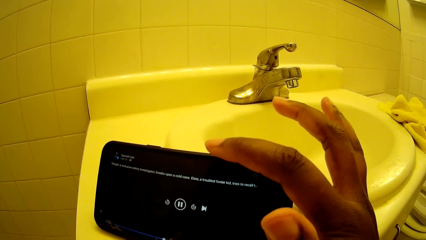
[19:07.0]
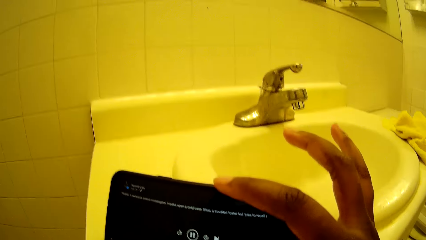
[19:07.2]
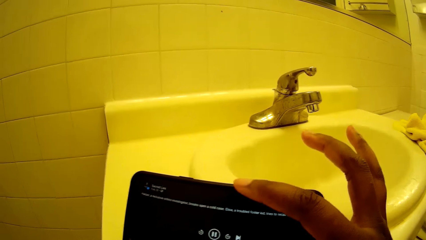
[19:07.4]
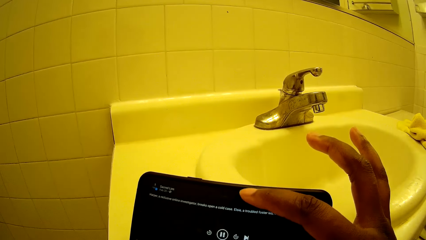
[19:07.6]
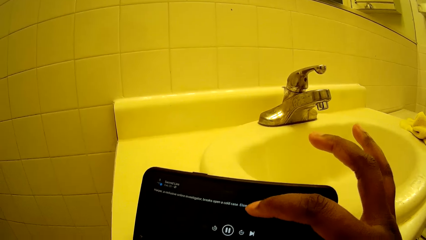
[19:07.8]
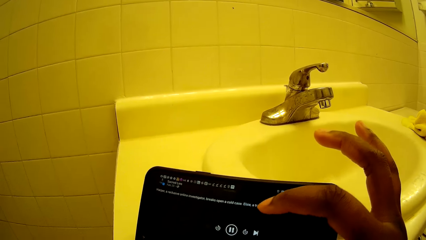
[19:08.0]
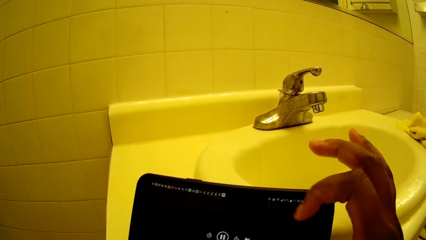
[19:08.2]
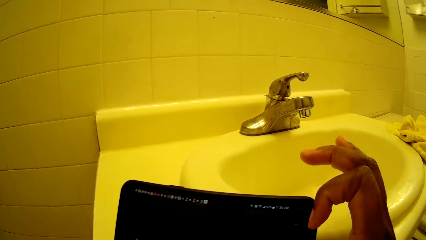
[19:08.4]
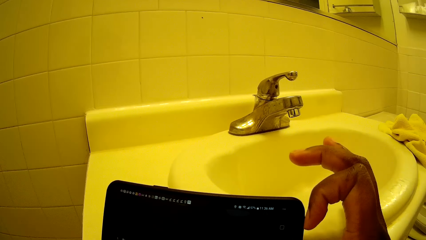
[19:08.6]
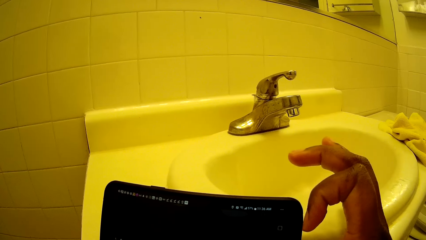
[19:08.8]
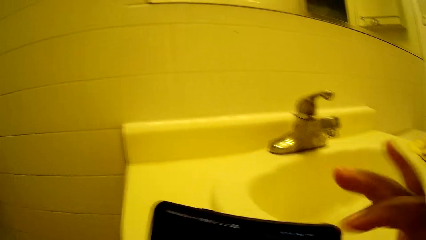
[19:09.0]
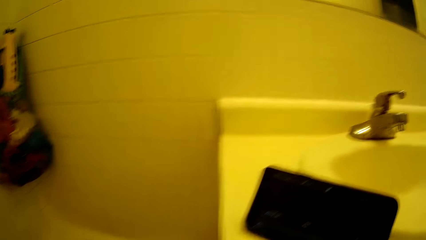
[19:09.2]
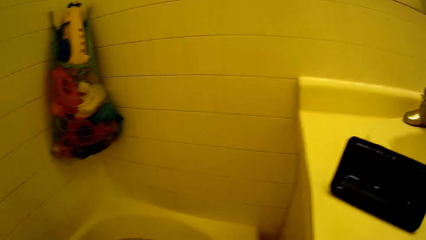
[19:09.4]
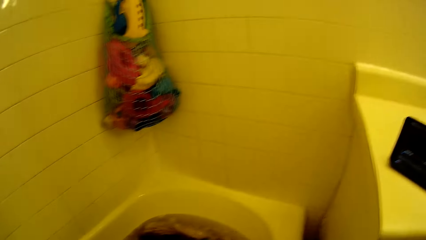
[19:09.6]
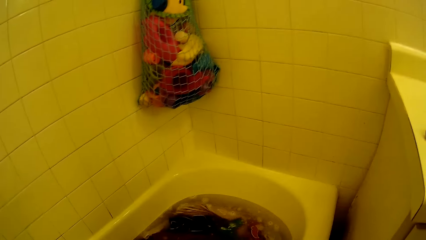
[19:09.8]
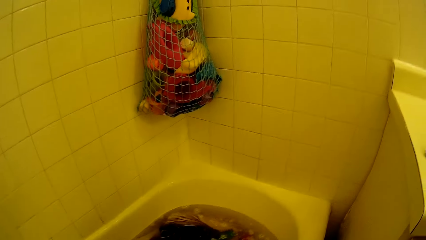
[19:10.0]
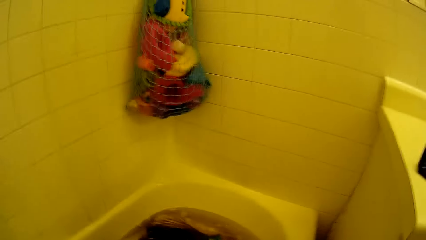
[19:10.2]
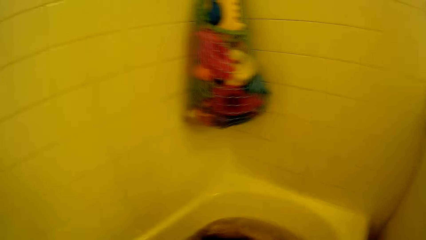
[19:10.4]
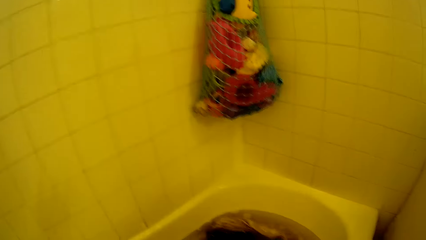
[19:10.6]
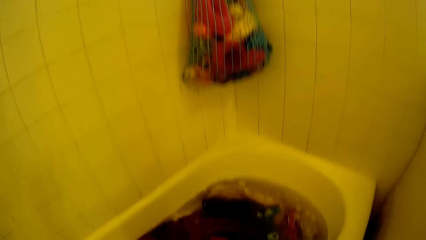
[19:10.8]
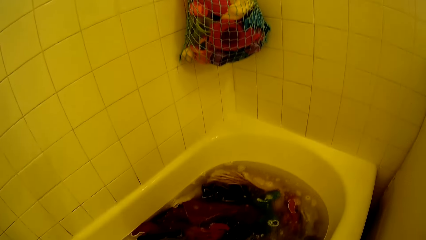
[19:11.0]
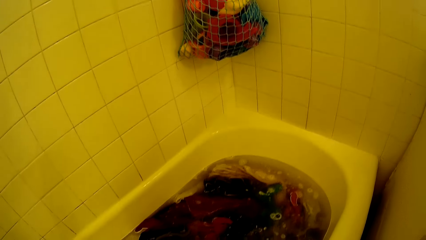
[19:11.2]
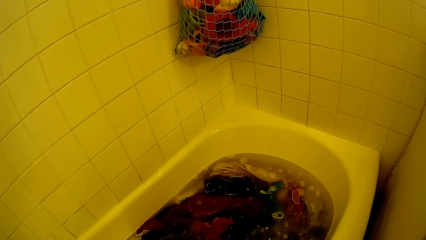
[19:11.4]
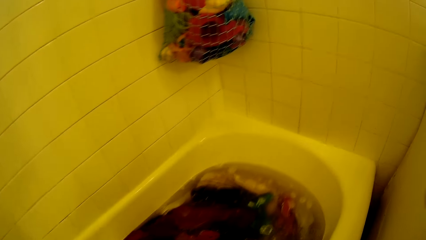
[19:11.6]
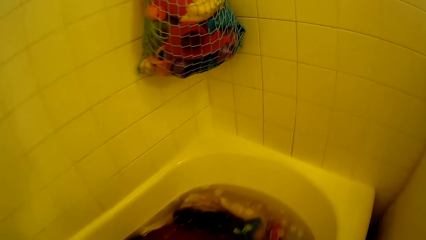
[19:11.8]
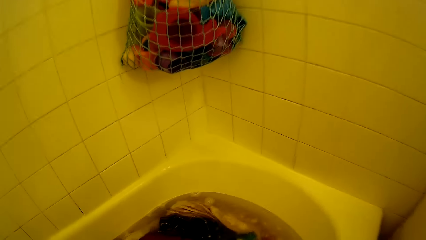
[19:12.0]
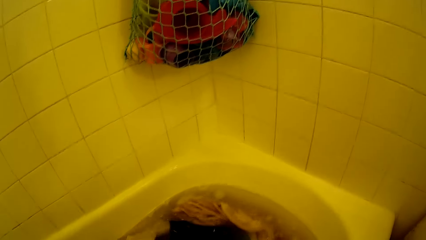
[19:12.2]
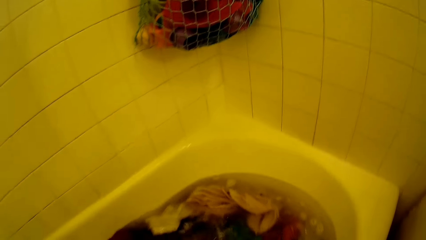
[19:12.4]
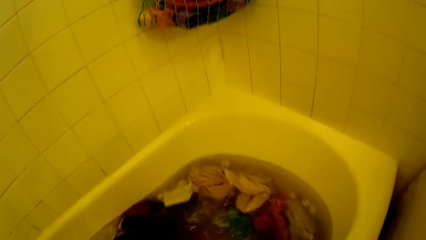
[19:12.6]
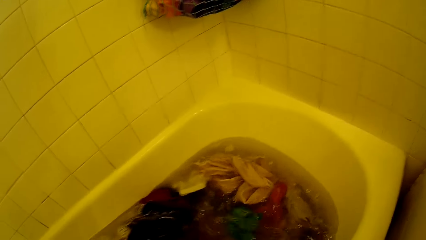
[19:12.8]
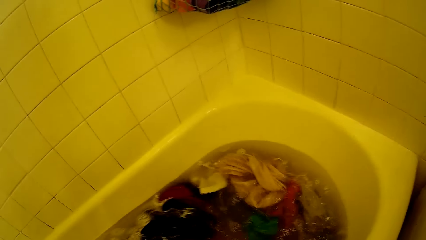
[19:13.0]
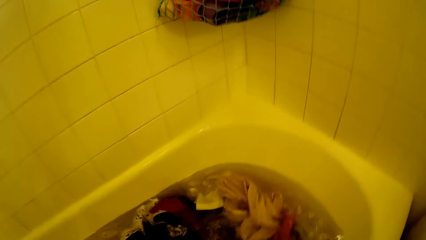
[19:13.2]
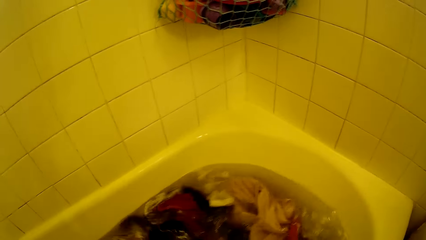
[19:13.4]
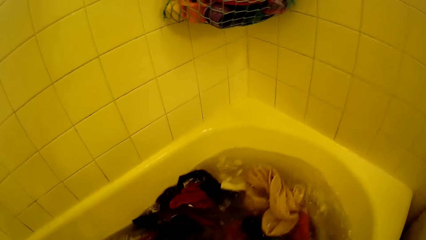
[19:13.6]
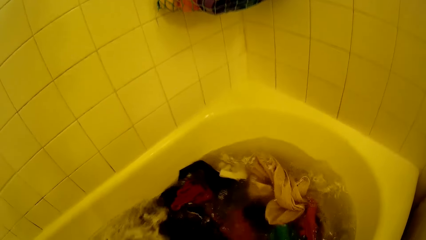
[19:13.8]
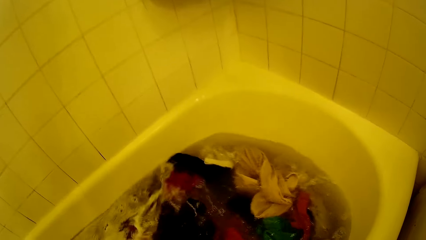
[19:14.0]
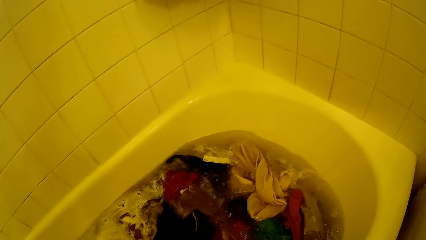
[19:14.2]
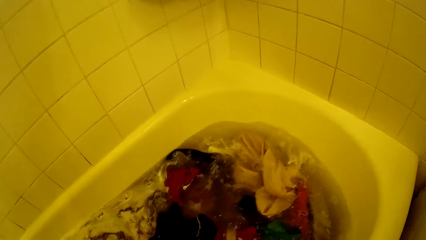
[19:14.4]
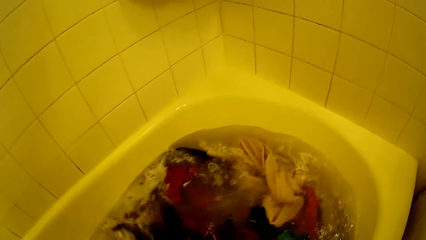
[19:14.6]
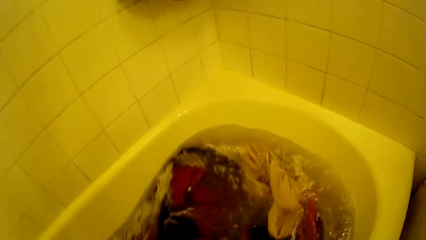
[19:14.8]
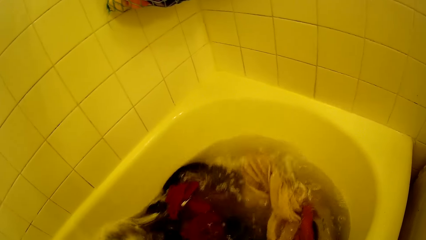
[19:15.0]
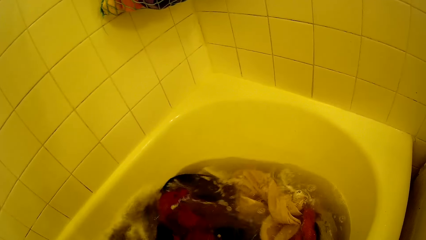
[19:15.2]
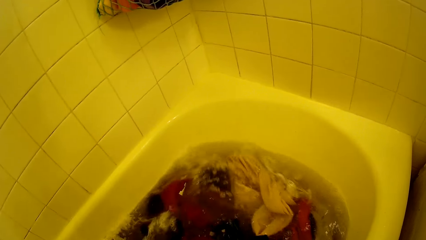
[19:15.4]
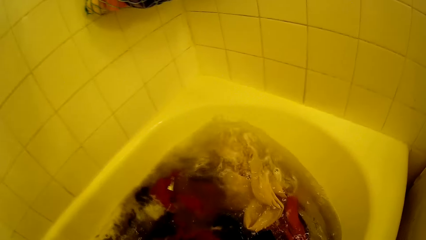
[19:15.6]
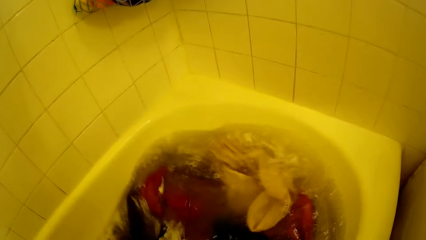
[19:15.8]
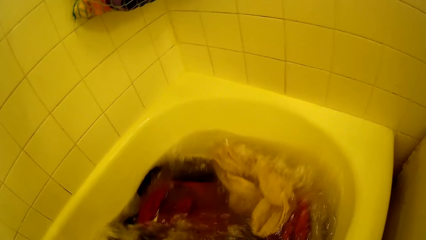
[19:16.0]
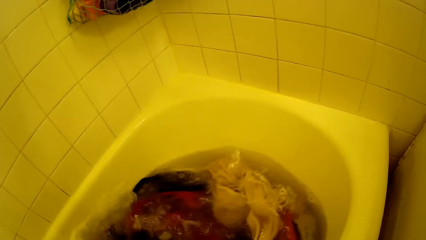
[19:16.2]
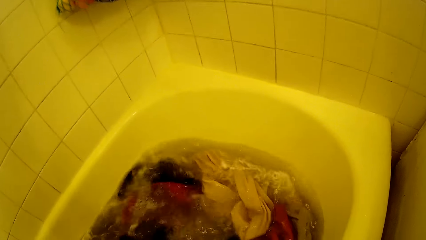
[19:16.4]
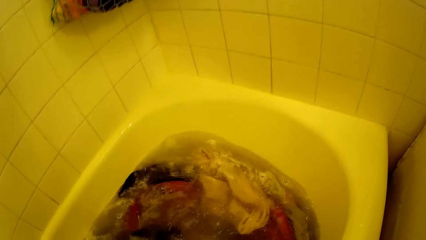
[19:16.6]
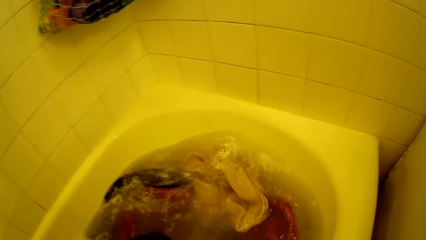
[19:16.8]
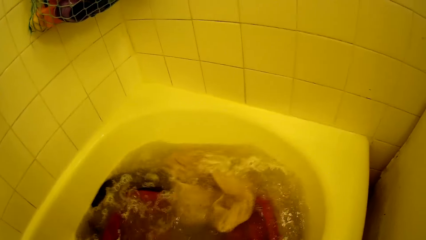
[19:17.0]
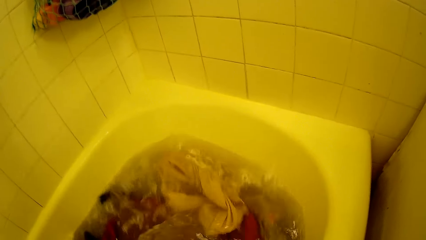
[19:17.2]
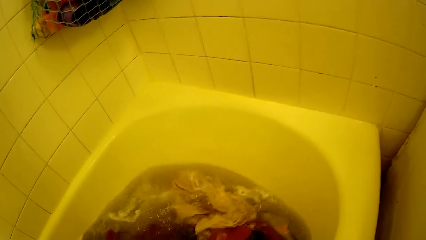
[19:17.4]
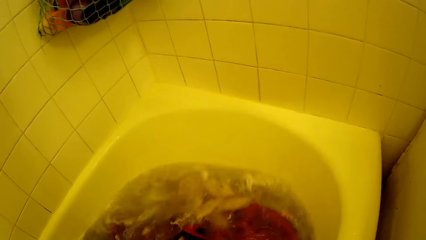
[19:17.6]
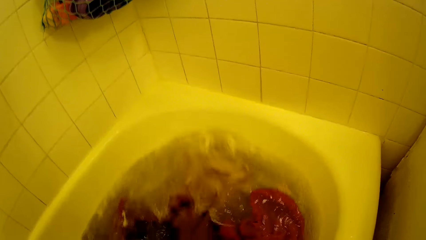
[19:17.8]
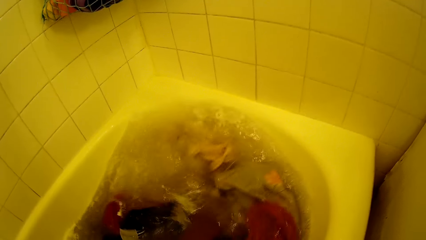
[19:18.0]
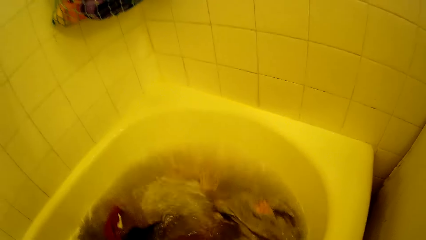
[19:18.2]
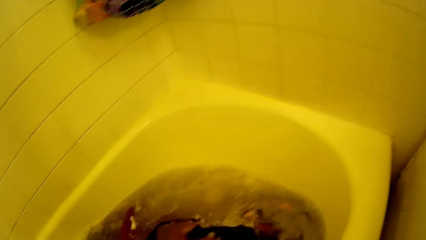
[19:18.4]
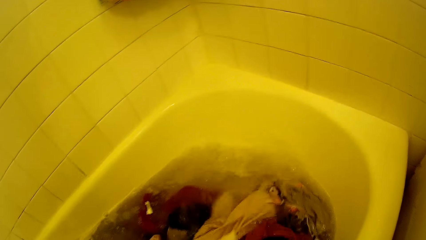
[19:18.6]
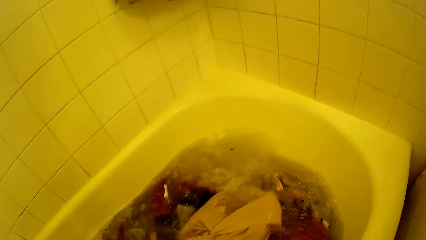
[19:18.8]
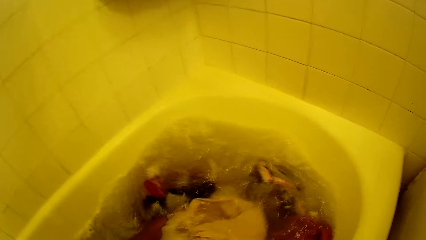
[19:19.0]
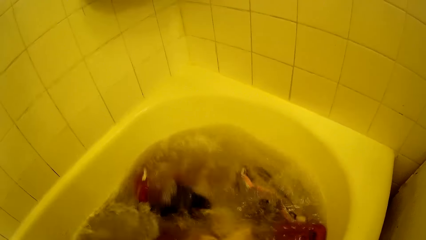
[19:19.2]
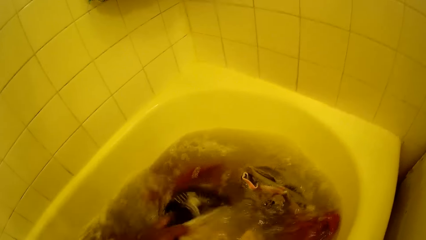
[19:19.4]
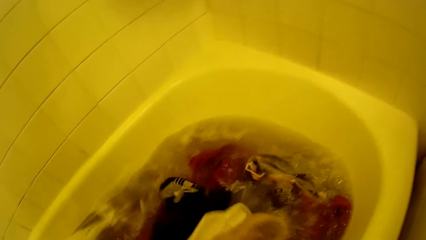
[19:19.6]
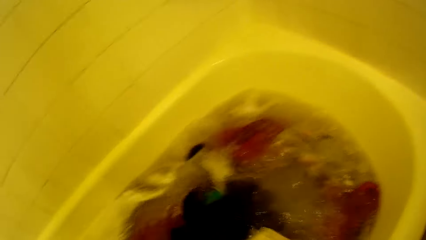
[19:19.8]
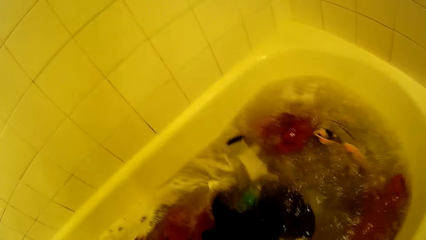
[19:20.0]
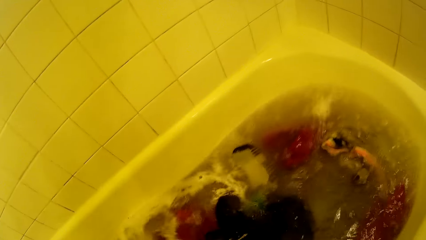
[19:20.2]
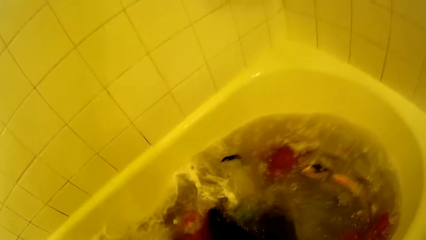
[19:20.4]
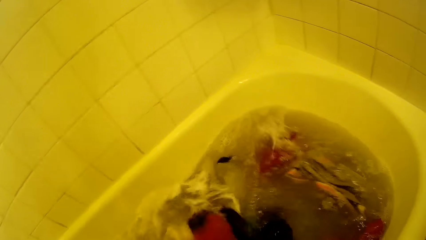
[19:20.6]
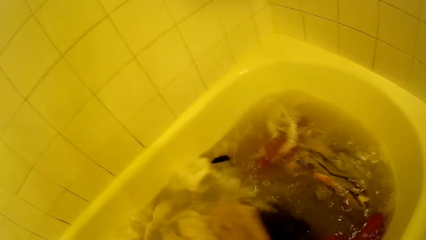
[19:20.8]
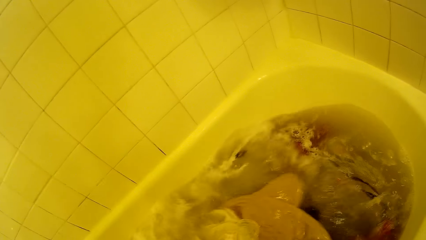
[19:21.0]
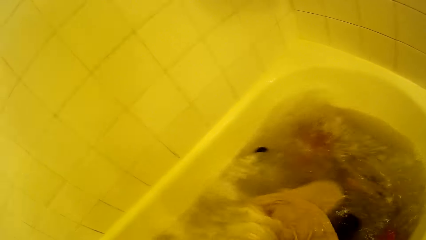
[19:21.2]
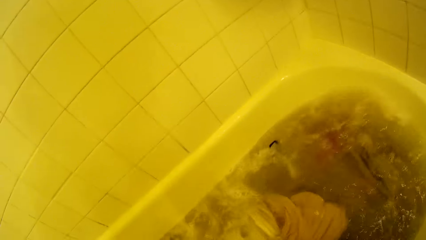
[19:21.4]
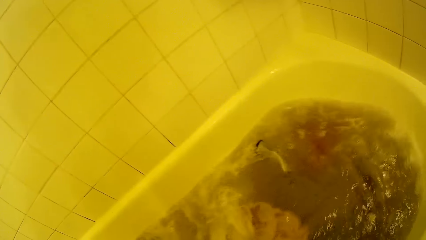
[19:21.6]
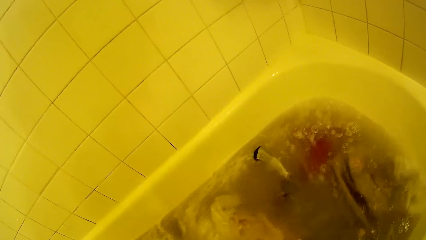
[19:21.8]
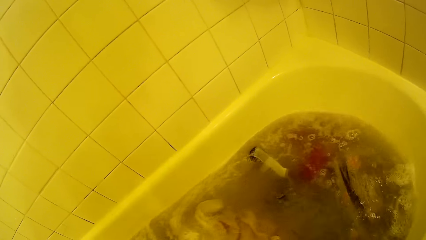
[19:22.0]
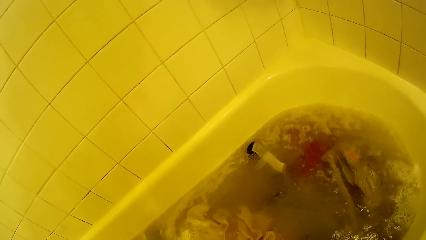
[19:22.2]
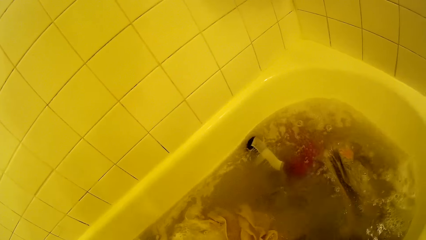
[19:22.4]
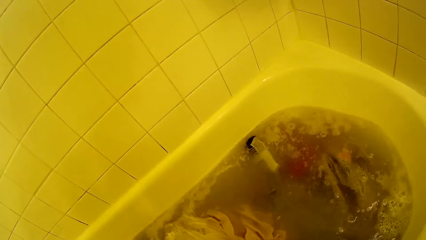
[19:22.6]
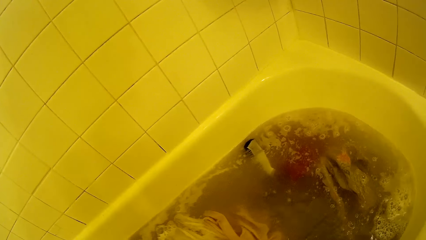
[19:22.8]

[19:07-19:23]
The camera wearer scrolls the phone. She steps on the clothes with legs. She turns the clothes in the bathtub with her left hand.
